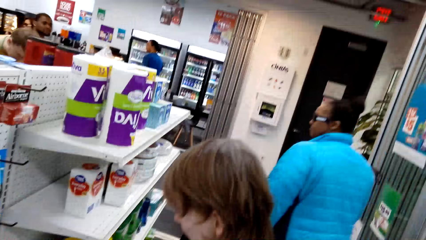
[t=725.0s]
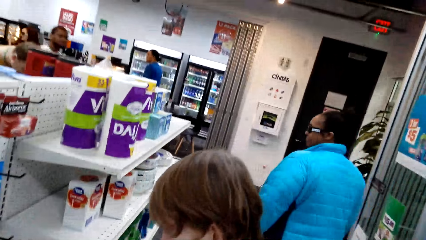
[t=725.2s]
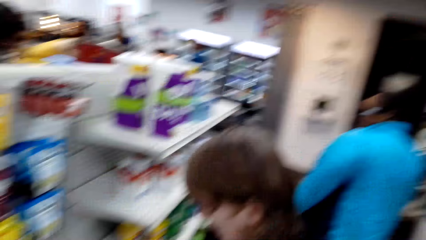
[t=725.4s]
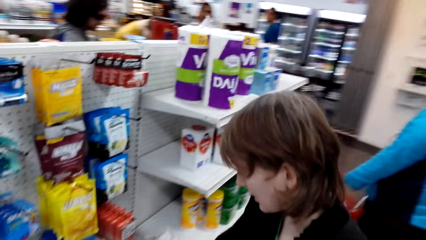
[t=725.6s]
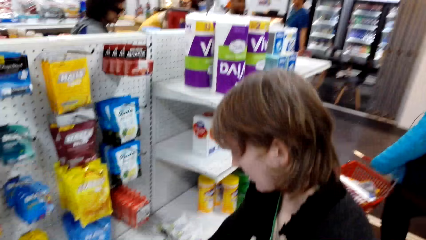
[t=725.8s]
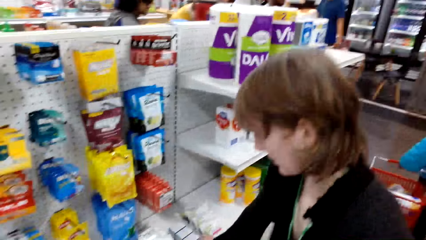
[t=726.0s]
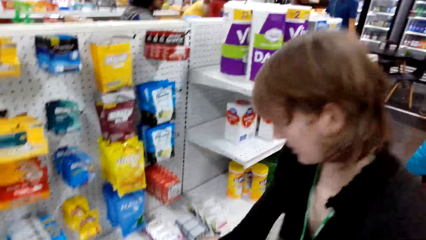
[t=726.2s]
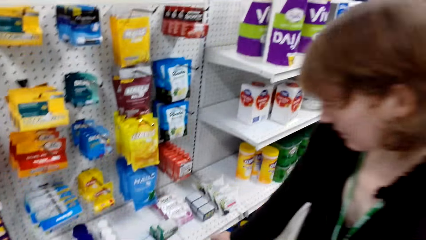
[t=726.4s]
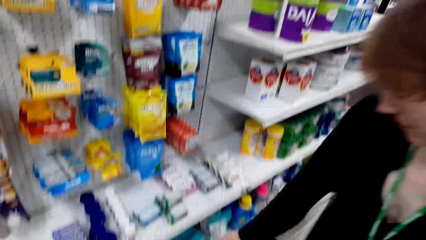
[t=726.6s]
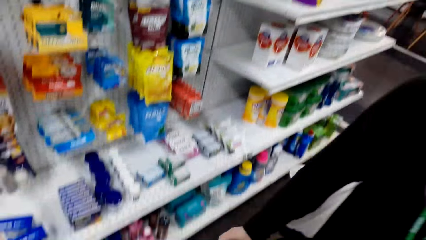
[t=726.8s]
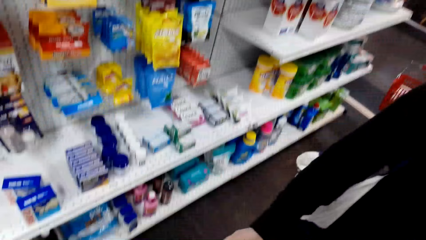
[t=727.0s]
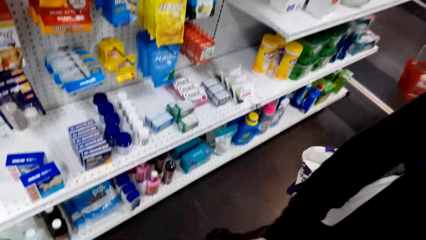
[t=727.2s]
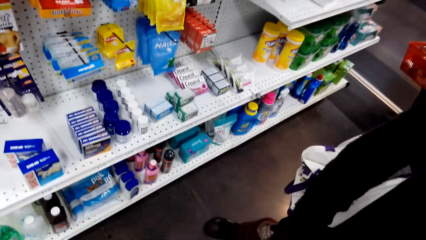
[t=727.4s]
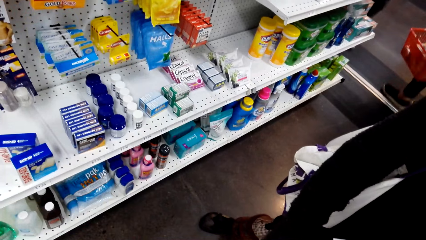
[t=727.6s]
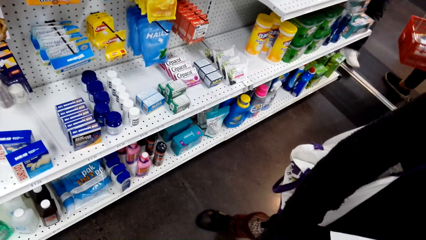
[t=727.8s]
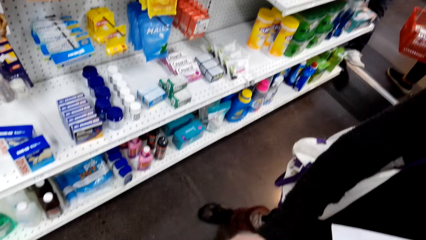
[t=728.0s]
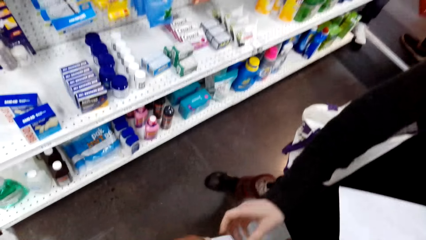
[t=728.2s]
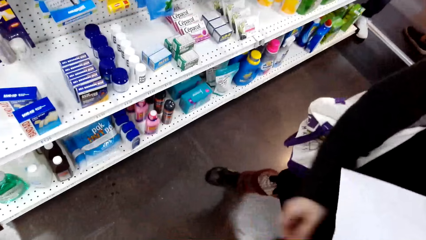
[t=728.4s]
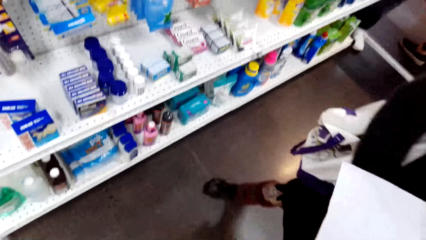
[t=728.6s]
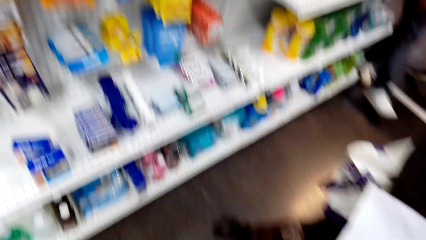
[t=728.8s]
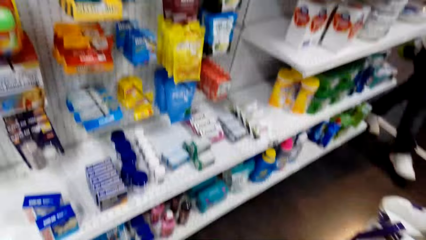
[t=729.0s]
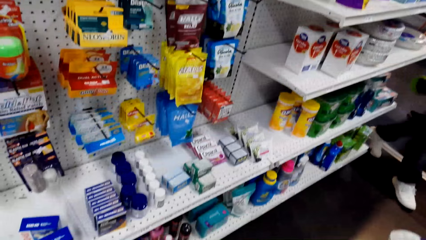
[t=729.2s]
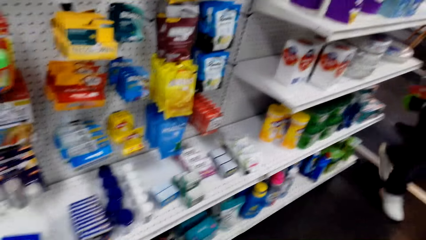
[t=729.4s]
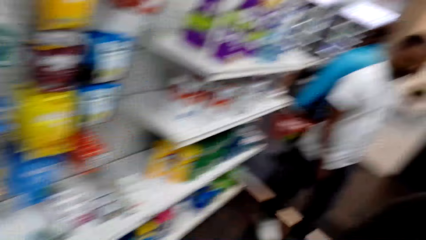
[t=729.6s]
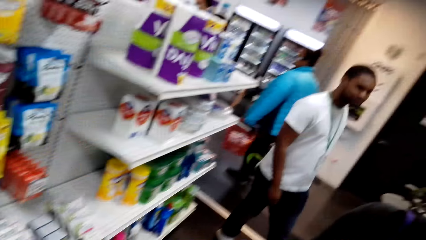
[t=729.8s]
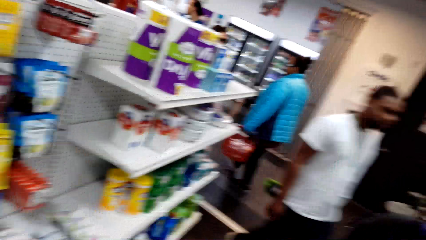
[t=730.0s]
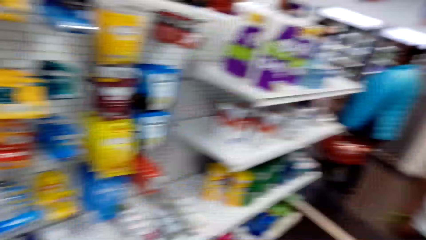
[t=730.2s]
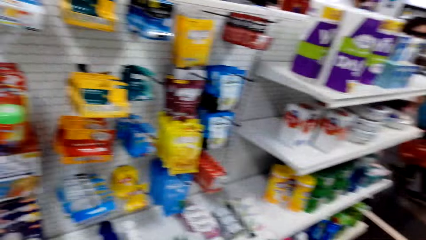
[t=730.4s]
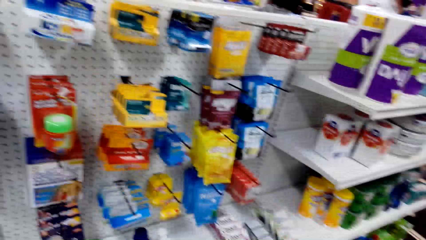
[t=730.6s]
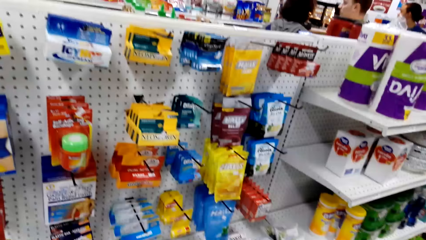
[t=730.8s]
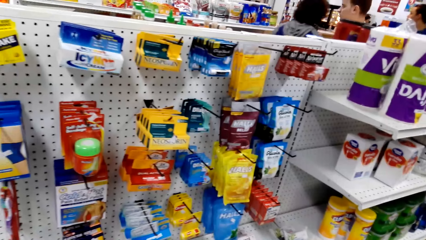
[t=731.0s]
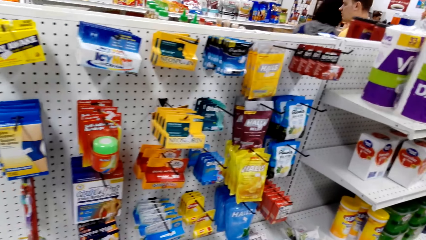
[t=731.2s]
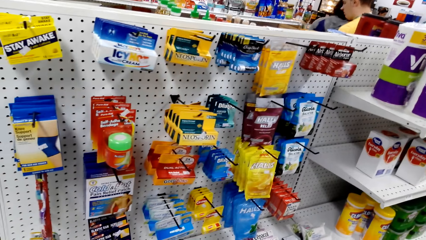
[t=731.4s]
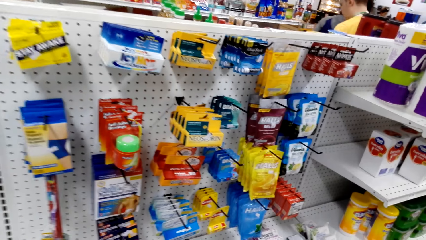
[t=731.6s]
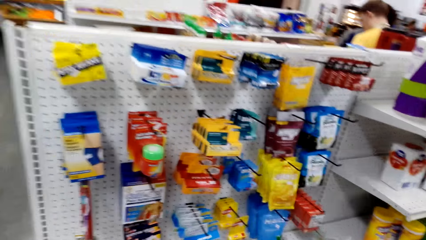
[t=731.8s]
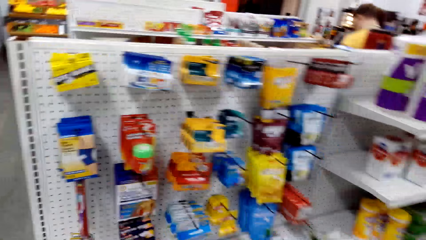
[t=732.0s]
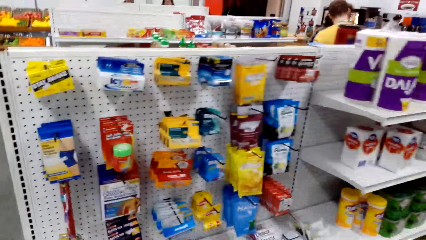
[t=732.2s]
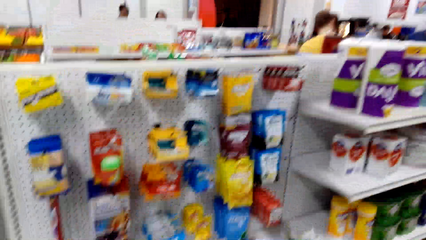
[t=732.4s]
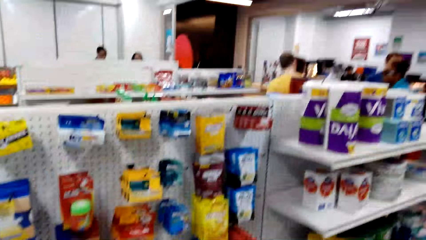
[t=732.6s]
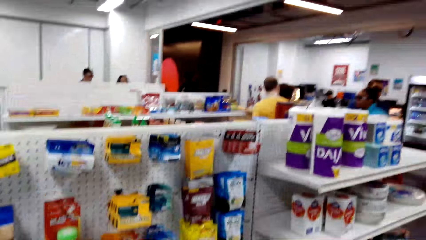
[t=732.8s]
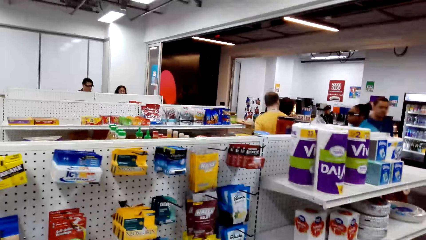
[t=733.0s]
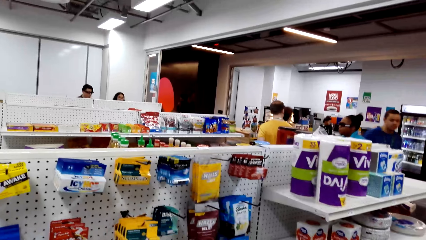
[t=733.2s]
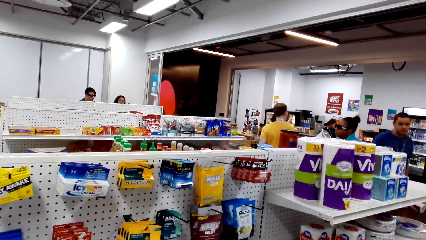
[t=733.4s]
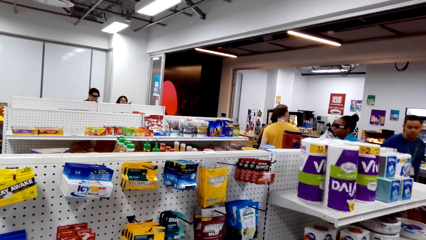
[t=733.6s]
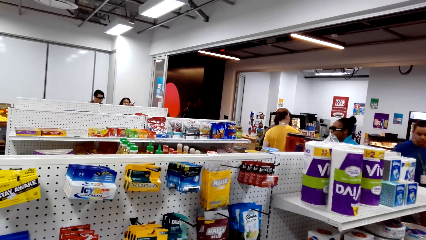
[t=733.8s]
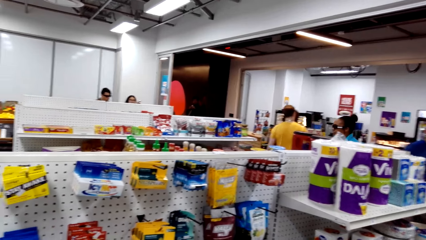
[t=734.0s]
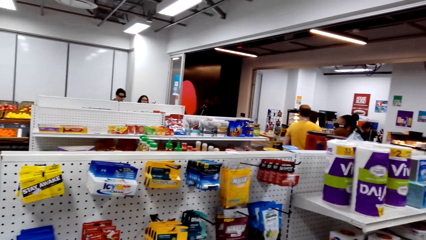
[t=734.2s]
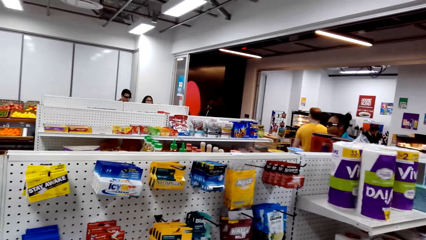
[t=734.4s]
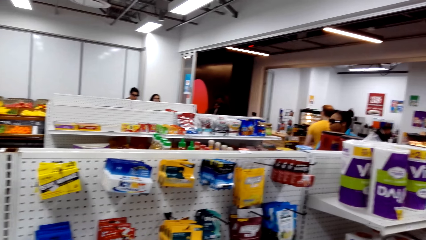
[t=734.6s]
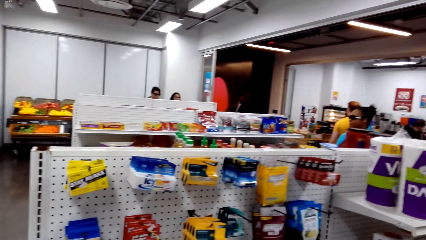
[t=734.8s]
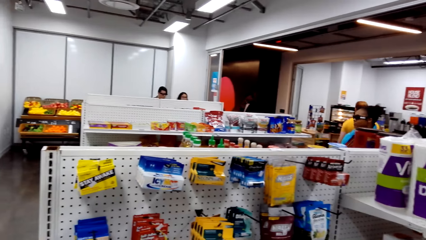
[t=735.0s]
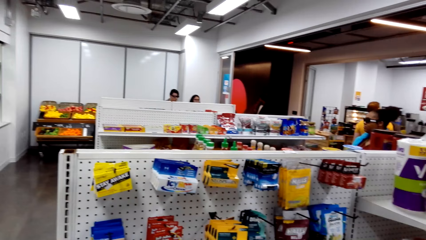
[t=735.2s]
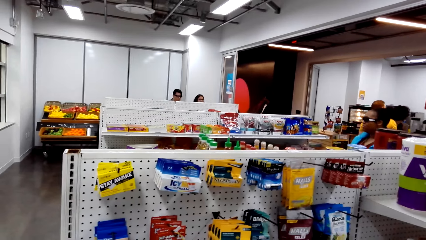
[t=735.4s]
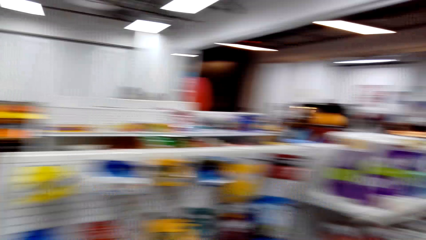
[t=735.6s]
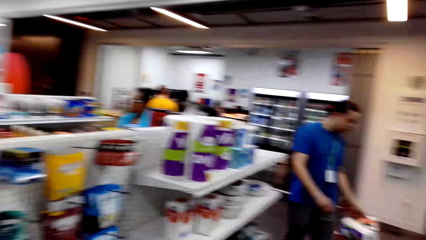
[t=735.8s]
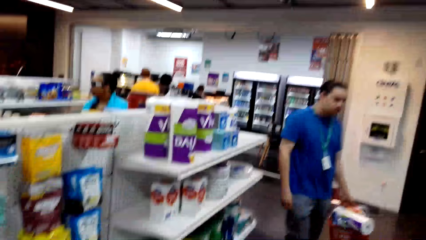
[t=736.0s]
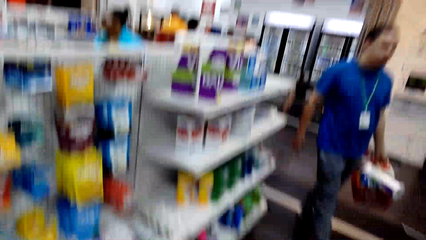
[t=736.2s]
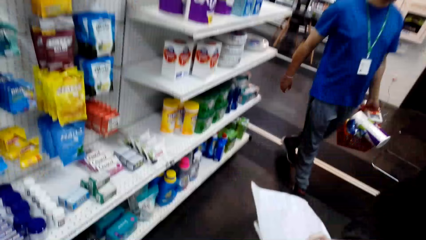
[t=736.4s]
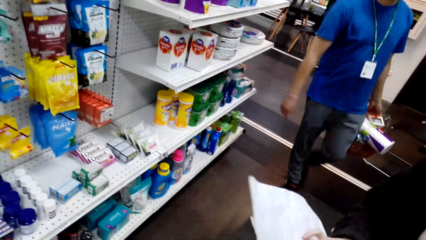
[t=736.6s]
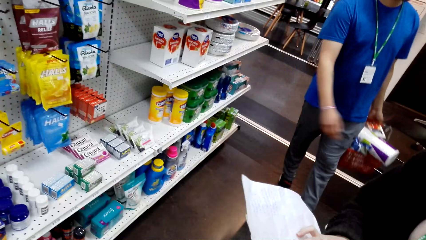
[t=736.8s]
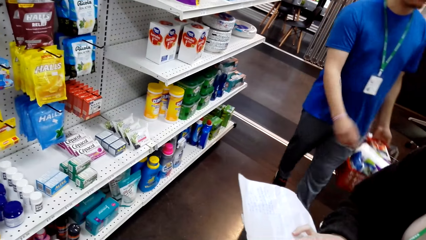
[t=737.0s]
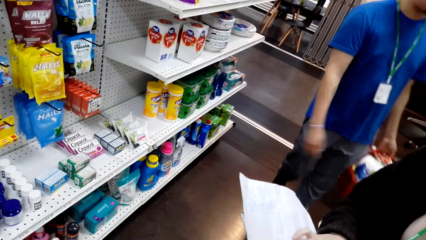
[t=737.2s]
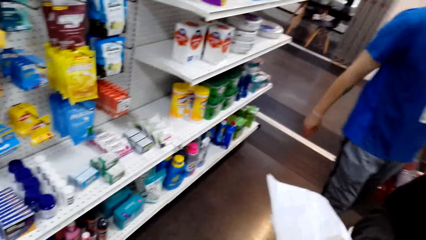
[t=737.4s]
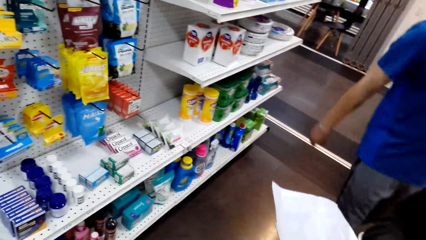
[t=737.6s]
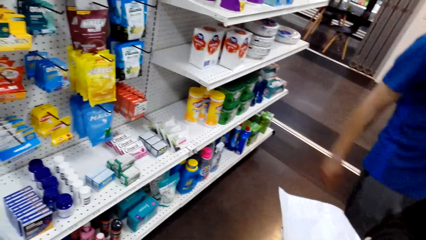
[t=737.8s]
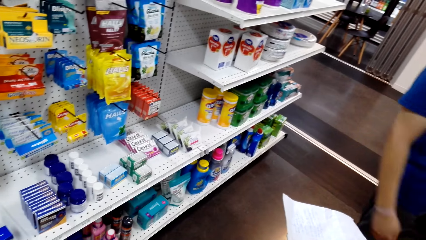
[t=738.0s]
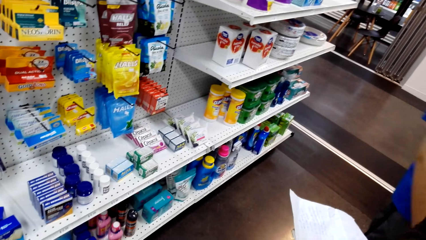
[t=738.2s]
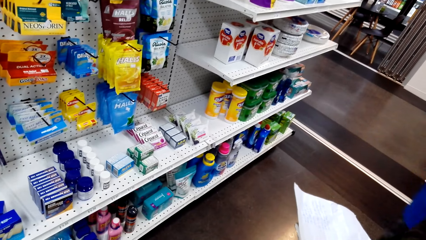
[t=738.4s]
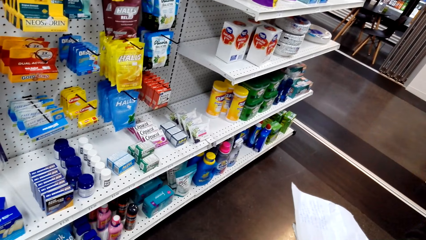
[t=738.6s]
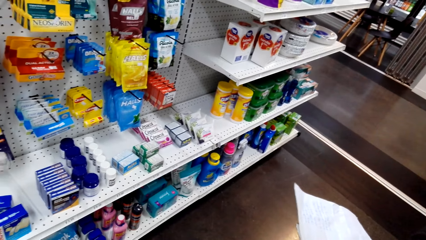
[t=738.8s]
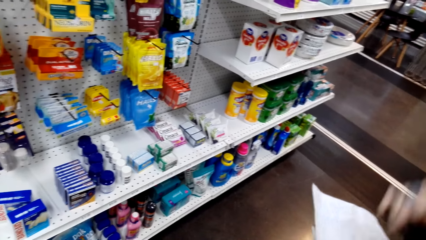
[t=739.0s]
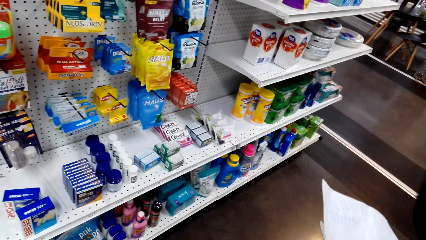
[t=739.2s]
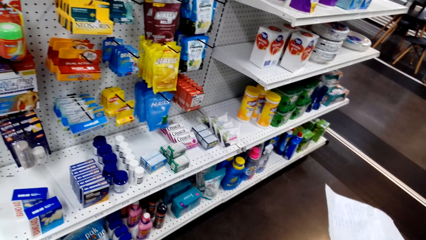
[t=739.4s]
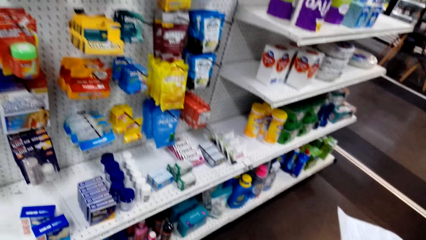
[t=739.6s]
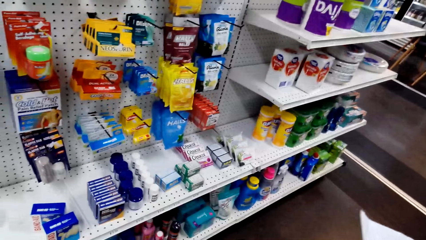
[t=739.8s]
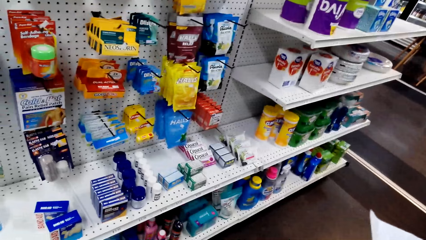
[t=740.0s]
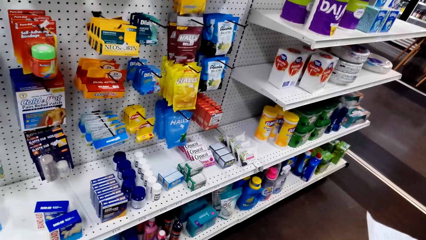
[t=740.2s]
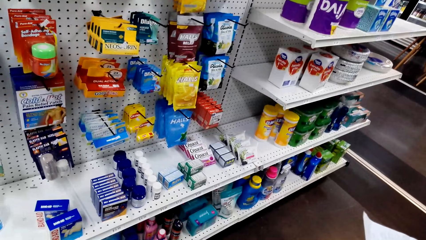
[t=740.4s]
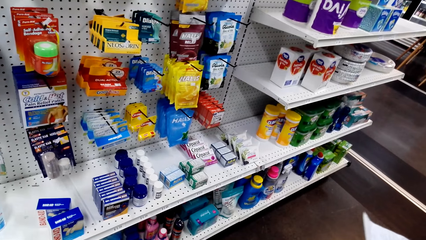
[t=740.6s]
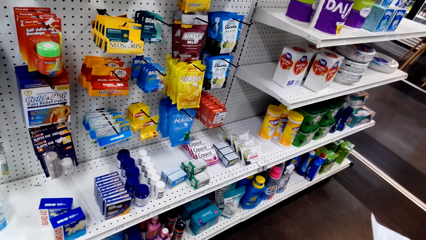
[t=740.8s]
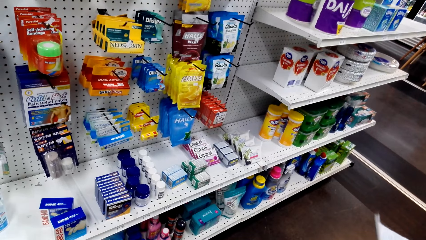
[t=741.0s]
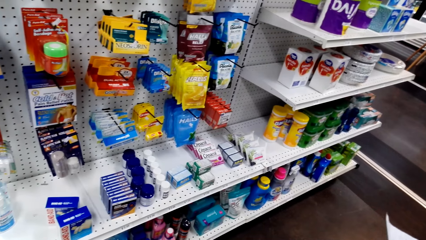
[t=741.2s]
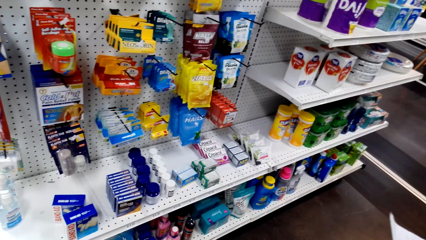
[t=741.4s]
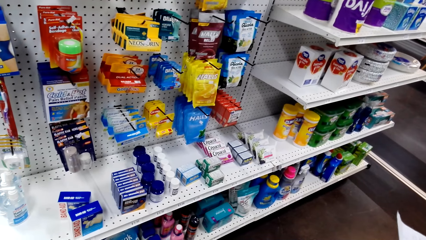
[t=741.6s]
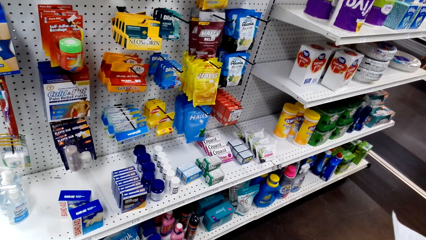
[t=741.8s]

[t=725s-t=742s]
The camera wearer looks around. A lady talks with the camera wearer. The lady holds paper.
